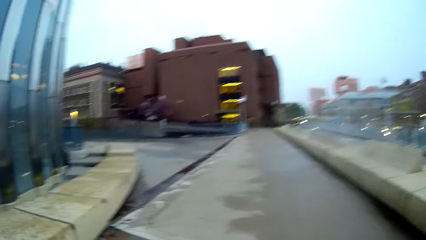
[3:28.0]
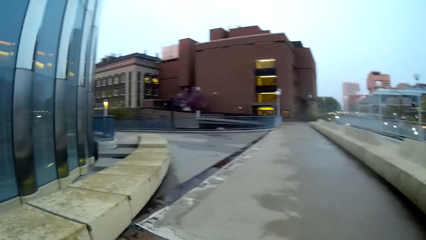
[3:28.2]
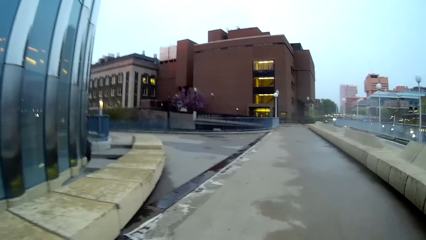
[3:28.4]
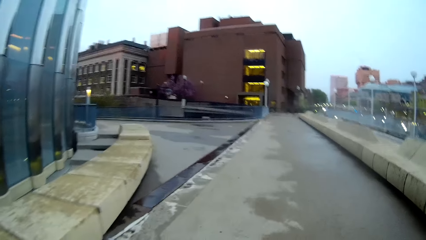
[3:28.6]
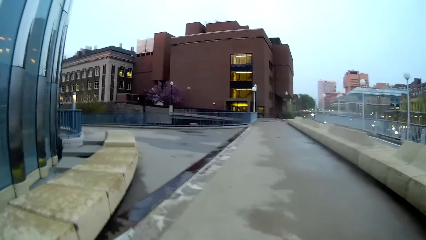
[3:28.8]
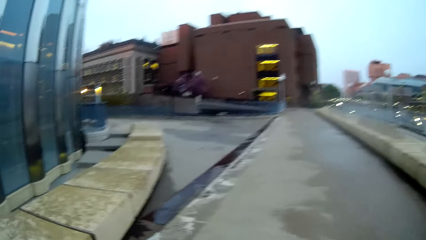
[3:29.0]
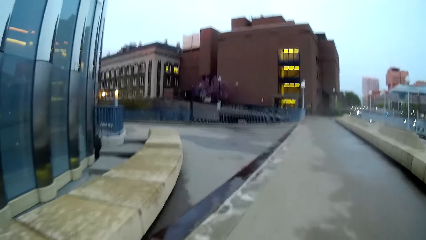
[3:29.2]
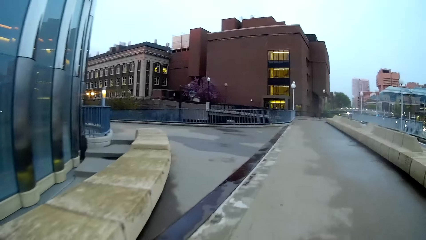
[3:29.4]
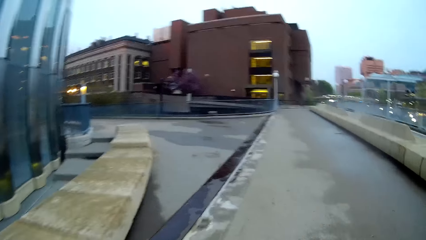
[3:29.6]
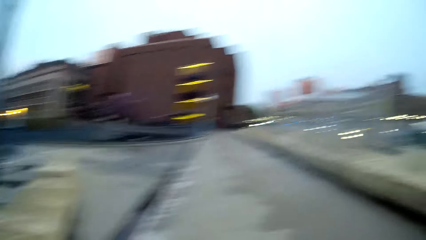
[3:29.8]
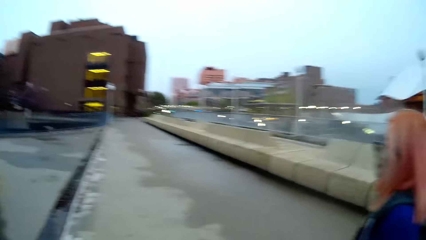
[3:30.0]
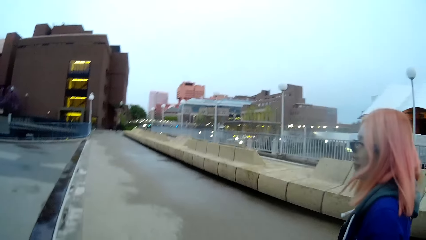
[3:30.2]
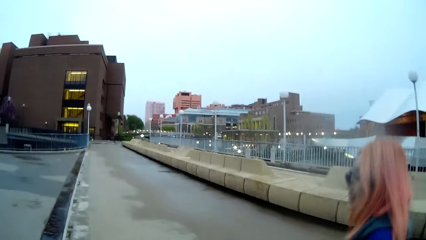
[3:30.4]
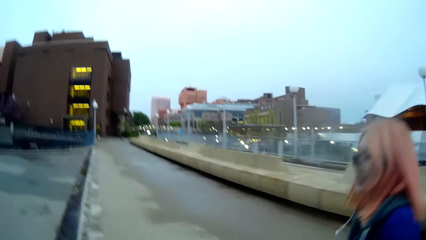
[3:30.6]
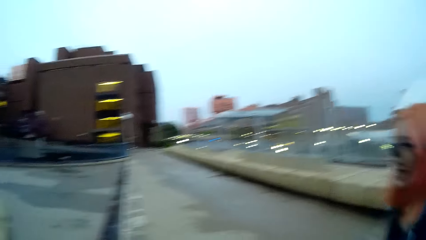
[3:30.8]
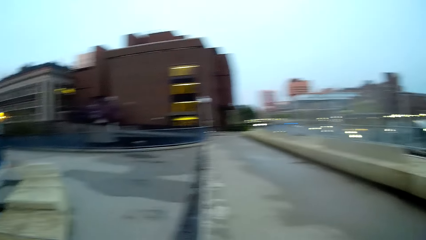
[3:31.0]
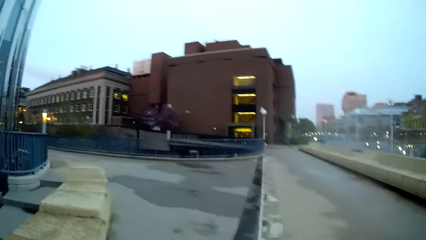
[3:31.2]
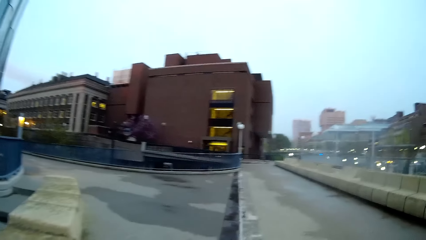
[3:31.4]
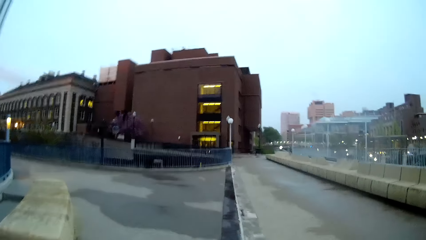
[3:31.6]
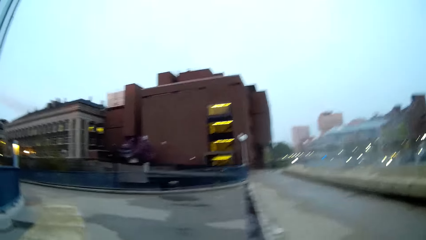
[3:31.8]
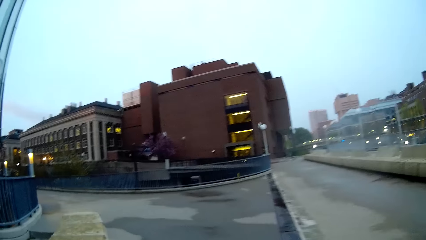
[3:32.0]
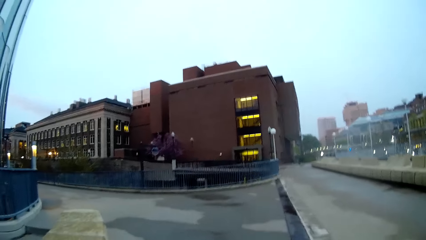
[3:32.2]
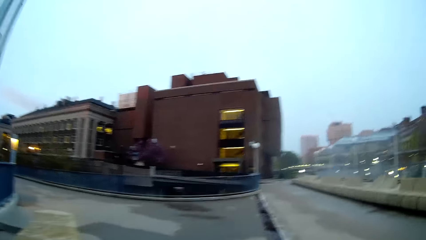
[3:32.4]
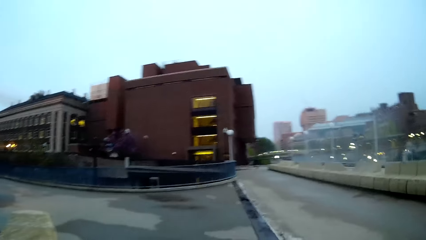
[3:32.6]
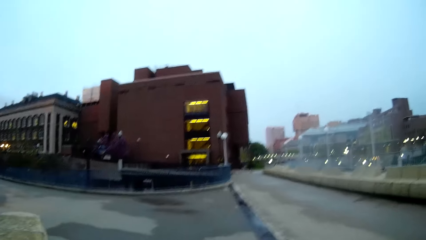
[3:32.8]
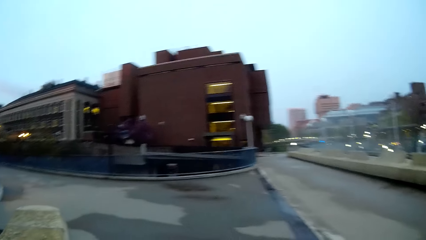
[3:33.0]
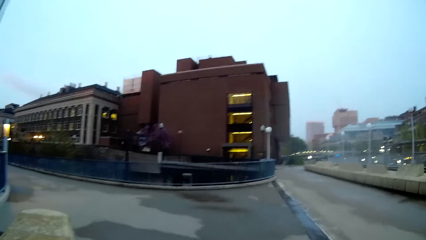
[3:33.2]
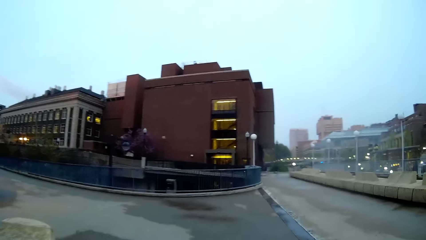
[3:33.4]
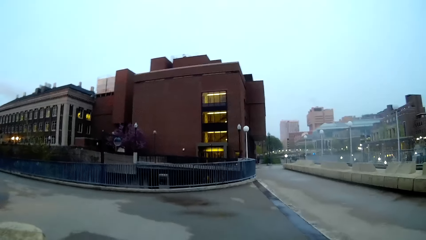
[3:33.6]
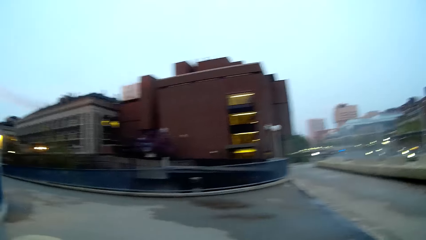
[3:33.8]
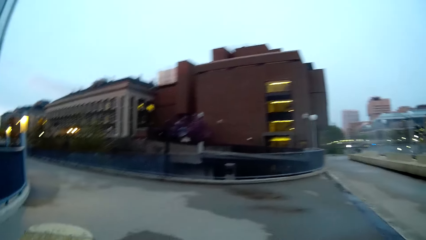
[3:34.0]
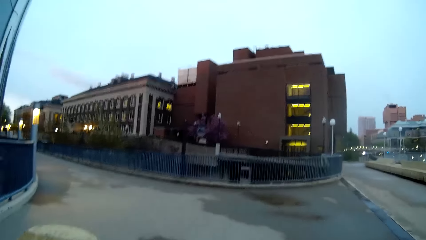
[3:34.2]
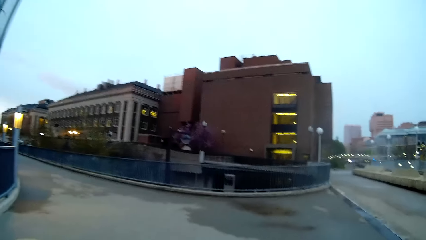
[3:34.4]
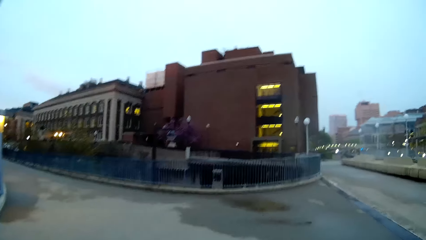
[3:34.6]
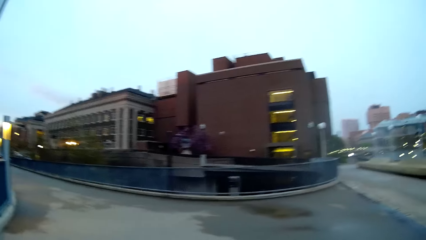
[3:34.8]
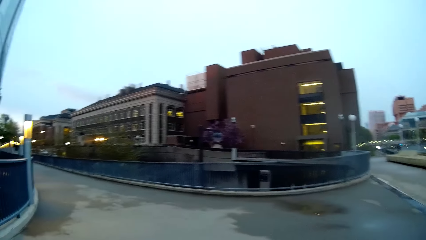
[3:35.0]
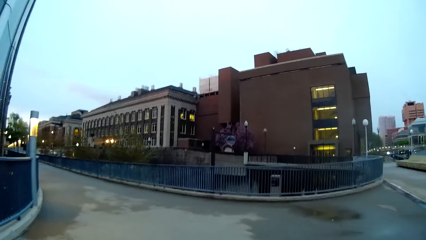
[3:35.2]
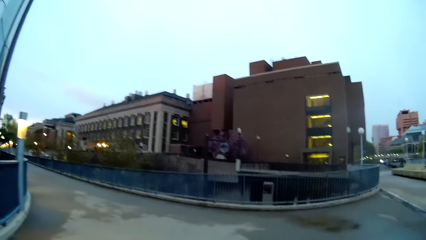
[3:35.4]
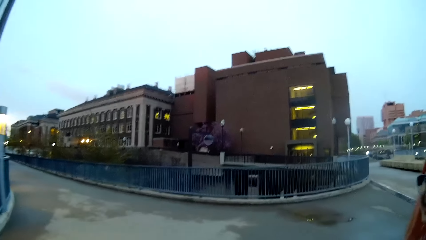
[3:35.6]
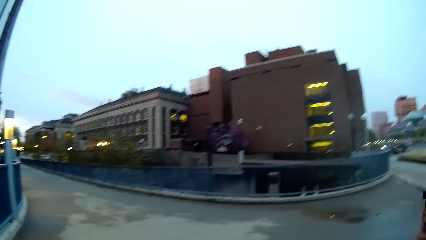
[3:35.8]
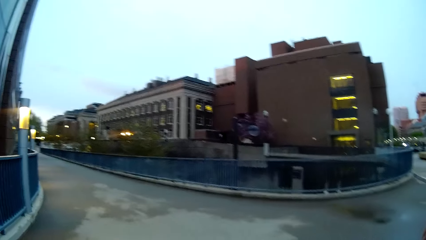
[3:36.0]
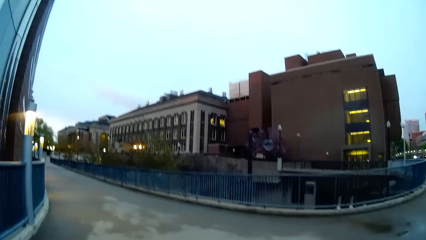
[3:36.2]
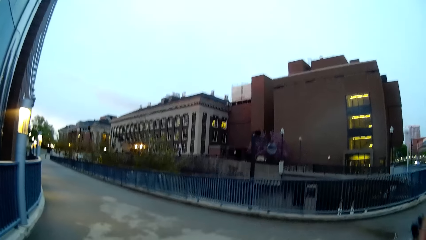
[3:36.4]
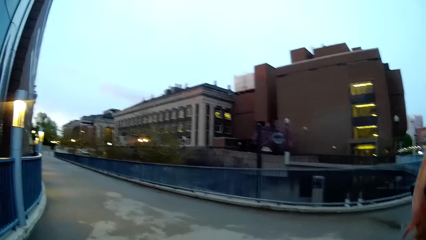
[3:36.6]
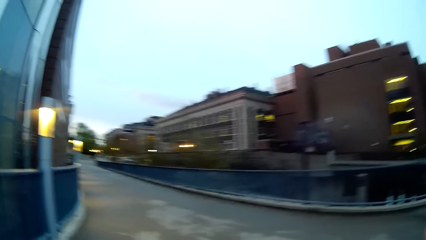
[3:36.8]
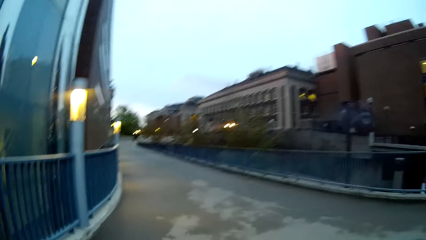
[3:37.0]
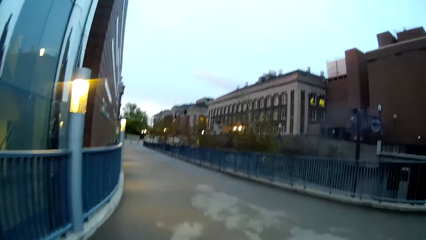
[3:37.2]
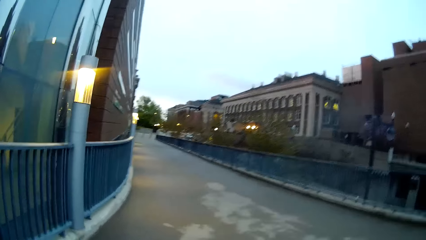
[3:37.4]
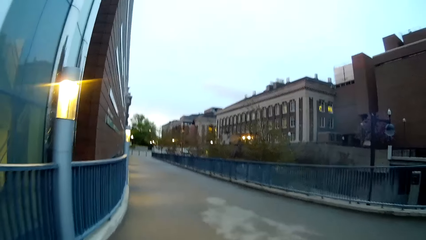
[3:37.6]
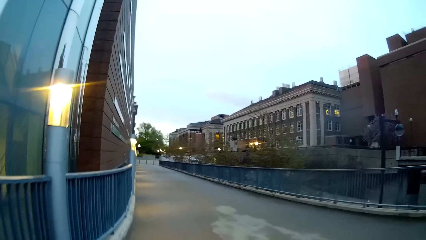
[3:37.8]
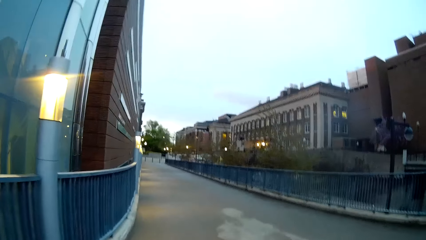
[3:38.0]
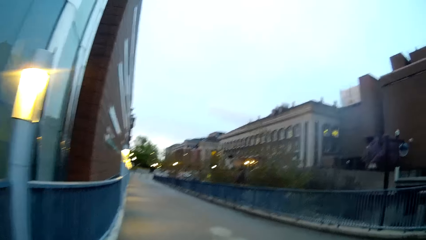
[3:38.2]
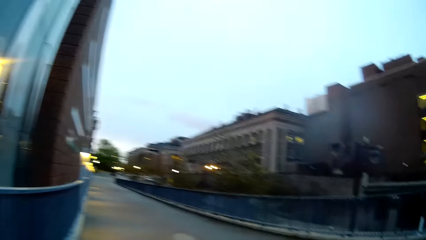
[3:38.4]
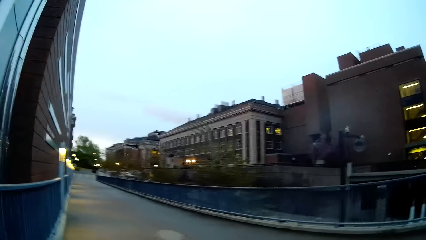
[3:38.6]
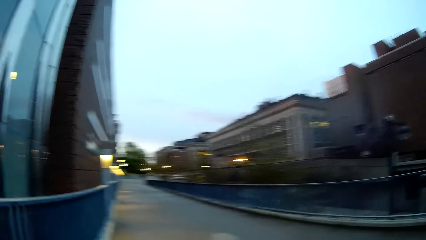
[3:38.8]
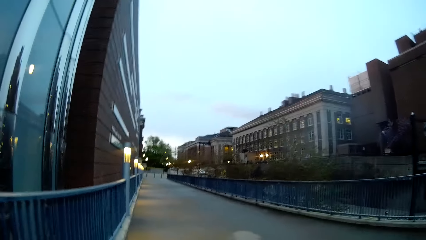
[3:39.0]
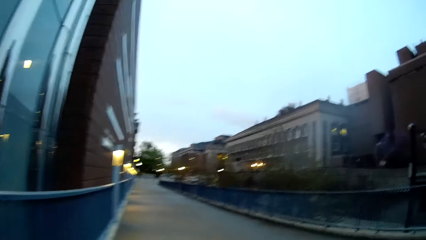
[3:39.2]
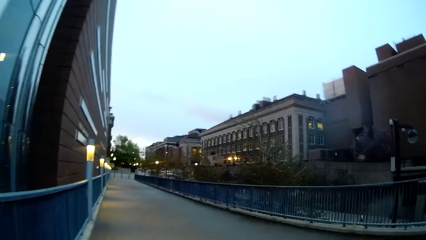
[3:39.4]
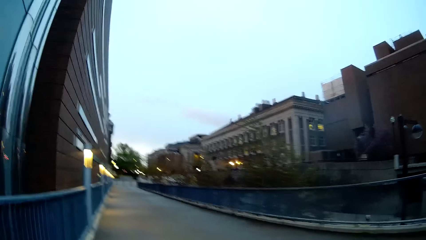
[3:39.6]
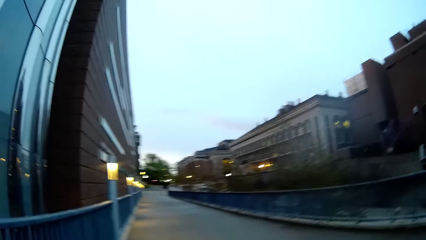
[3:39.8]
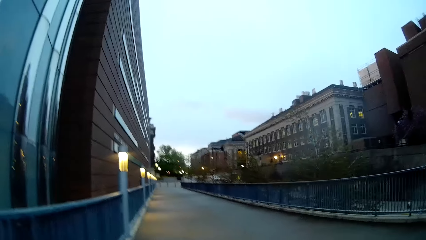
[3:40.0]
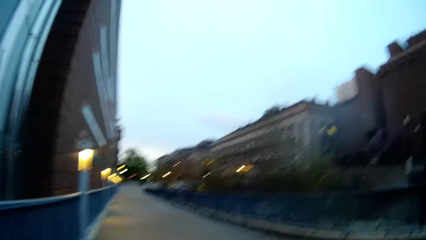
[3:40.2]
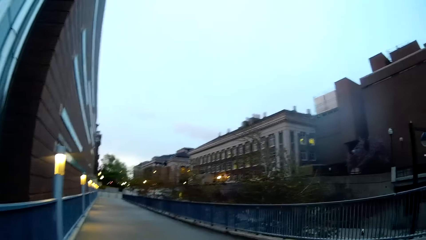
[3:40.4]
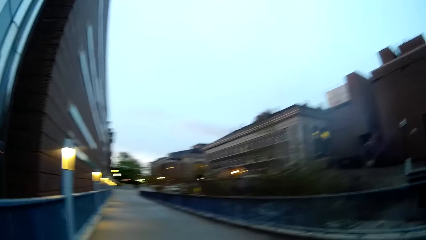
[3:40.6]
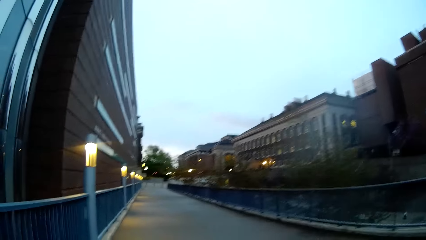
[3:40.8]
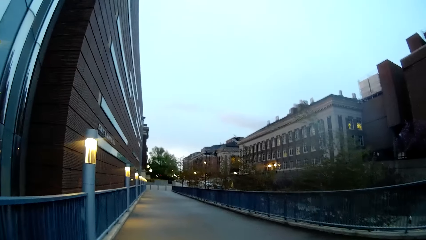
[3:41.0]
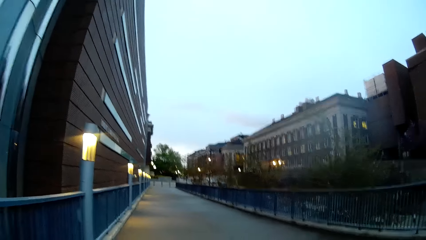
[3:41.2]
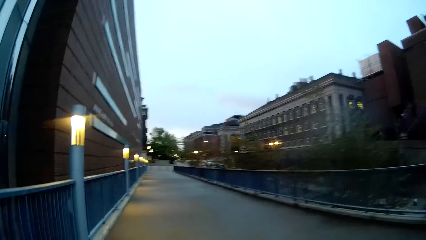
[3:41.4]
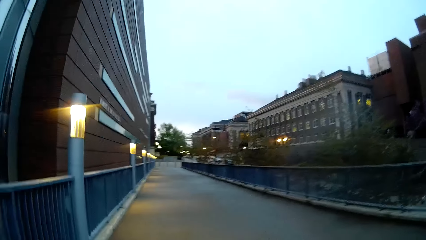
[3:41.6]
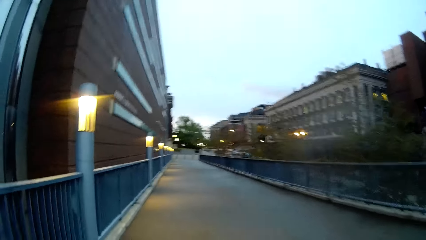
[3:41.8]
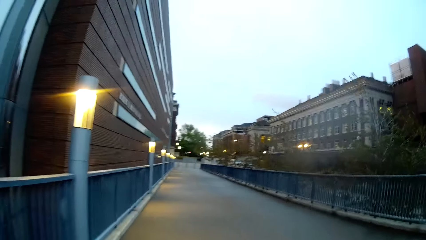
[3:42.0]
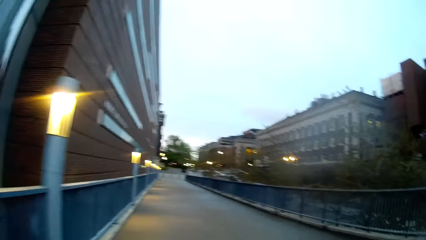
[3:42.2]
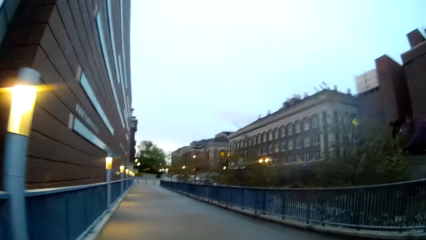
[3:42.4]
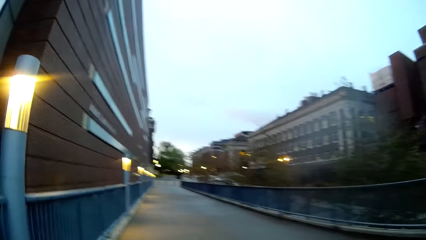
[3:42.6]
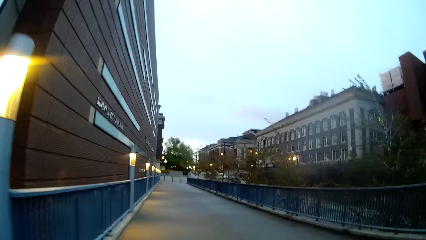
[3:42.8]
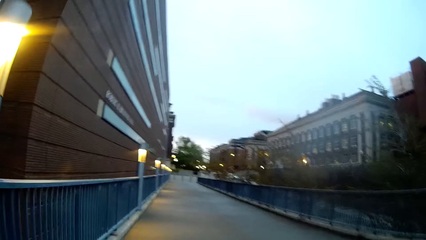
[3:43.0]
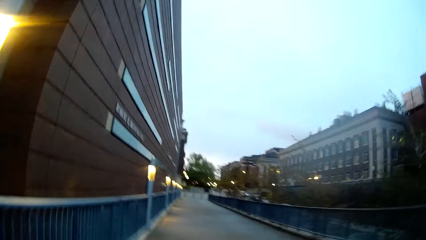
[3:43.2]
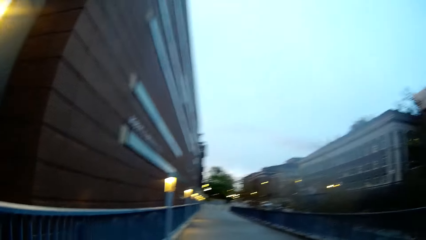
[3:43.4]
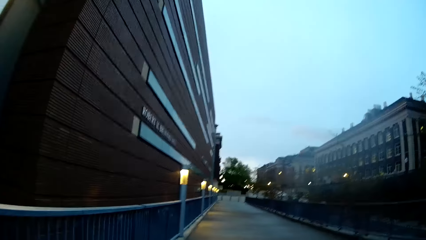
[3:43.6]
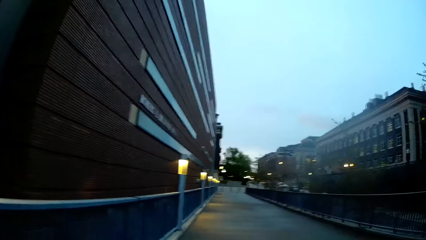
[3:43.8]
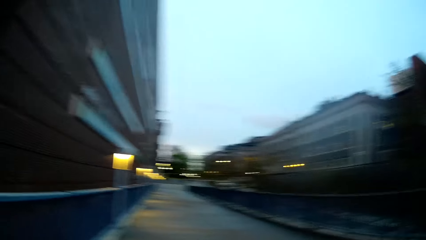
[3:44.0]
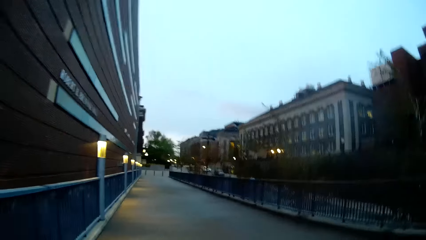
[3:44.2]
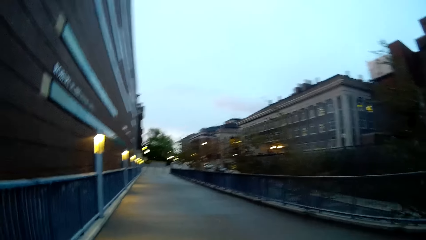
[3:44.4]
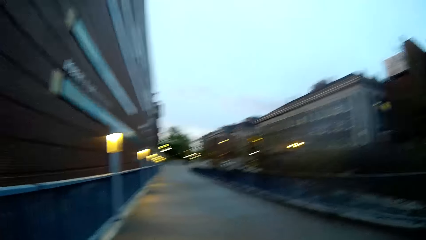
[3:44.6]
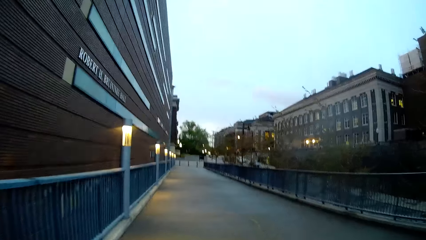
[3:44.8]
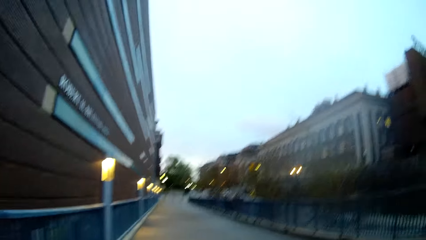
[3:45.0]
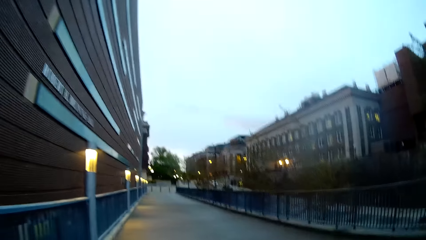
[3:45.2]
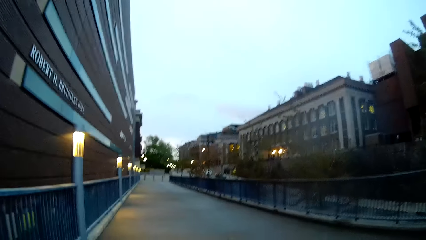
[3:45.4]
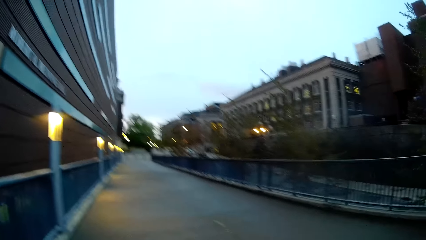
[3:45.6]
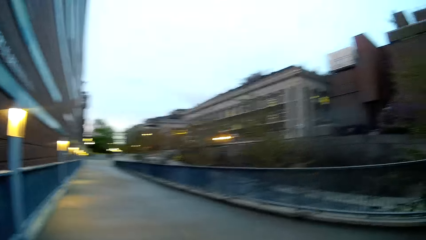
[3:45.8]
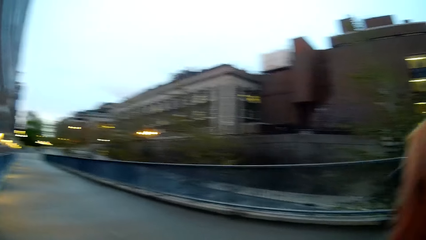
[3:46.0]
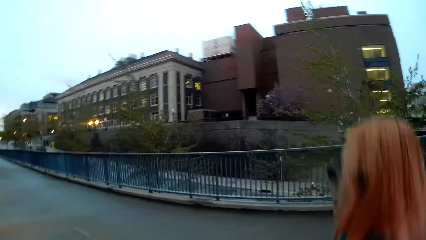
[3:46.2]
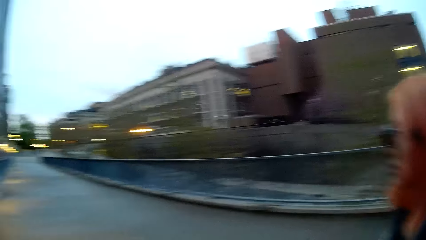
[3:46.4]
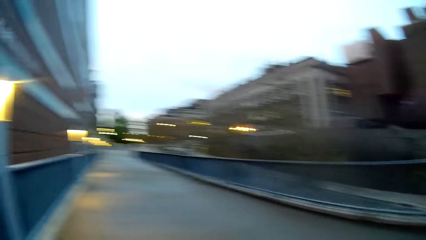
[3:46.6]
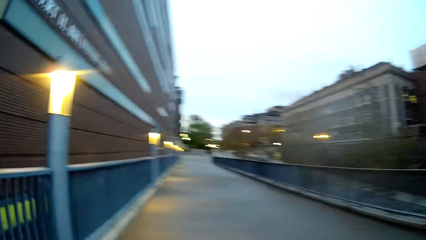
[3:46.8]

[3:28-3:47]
A woman walks with the camera wearer. The camera wearer walks alongside the woman. They look at the woman. They interact with the woman. The woman walks with the camera wearer. The camera wearer walks alongside the woman.
